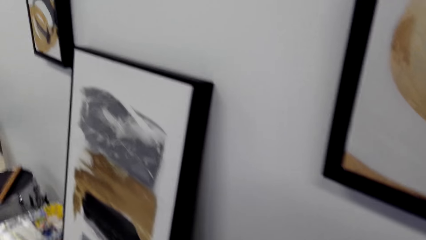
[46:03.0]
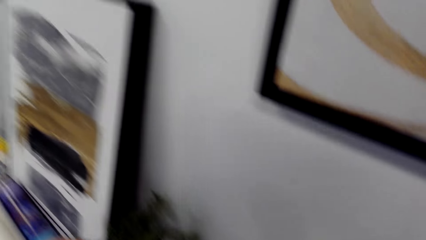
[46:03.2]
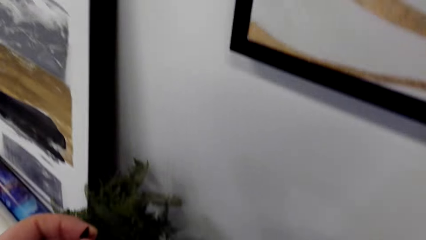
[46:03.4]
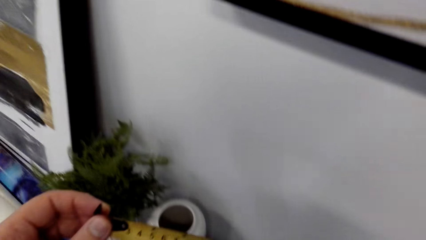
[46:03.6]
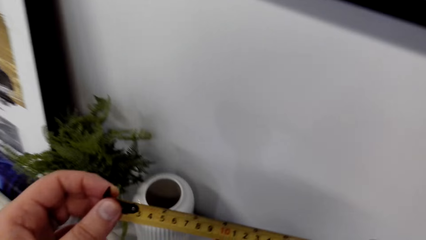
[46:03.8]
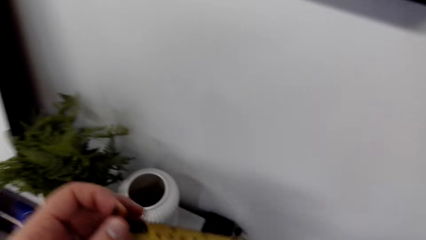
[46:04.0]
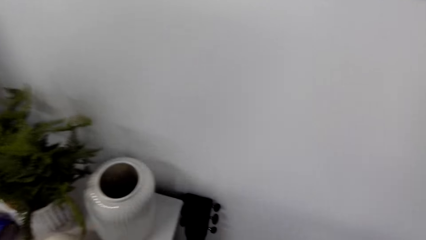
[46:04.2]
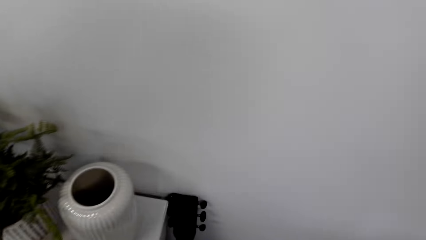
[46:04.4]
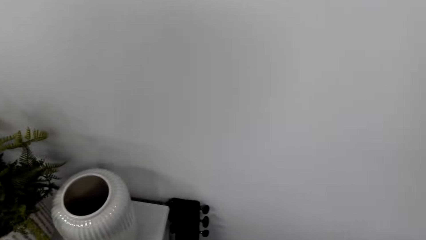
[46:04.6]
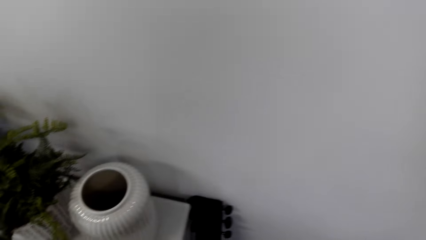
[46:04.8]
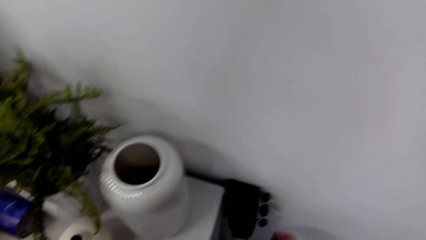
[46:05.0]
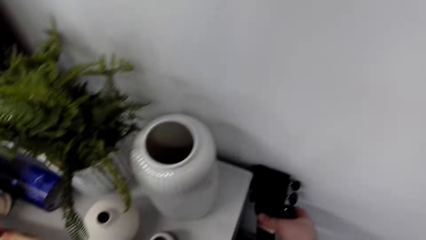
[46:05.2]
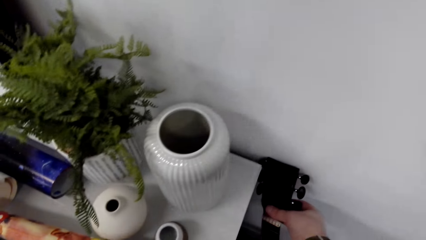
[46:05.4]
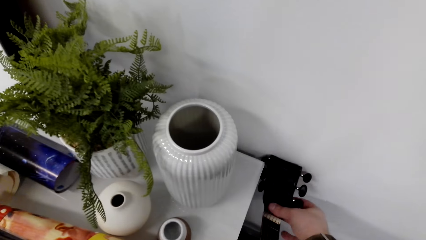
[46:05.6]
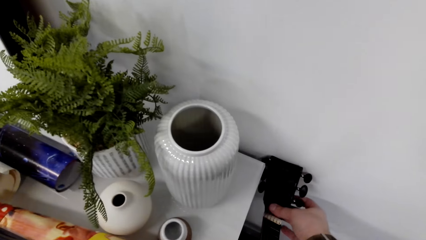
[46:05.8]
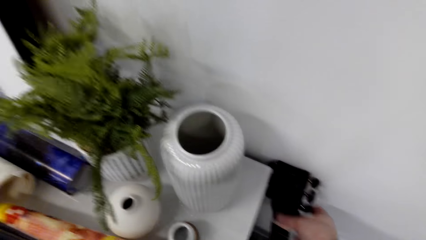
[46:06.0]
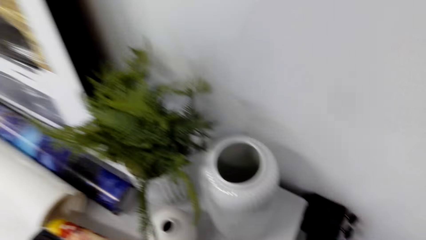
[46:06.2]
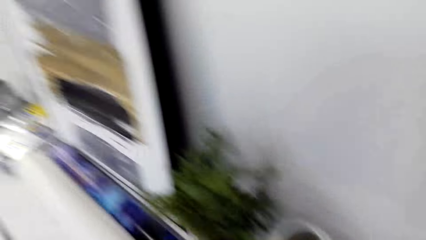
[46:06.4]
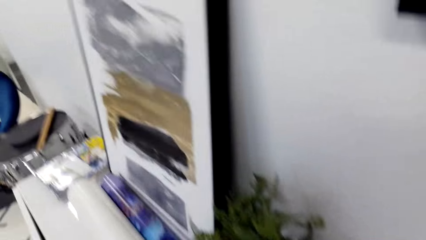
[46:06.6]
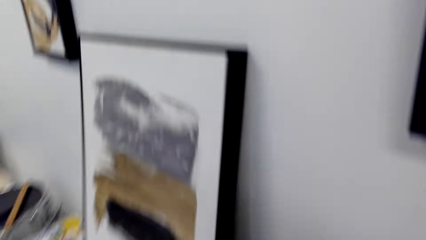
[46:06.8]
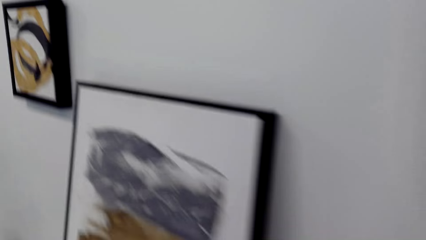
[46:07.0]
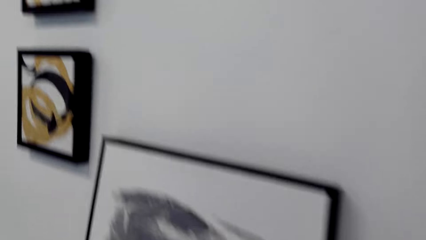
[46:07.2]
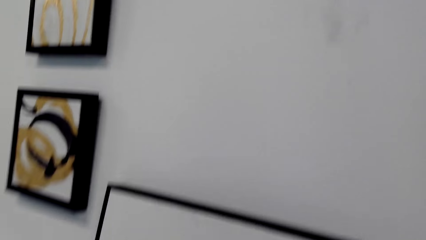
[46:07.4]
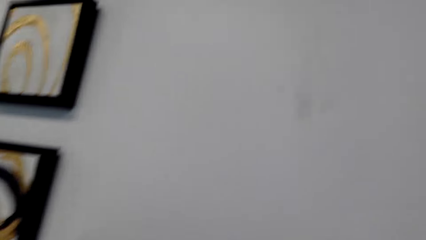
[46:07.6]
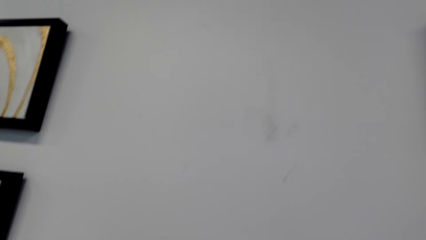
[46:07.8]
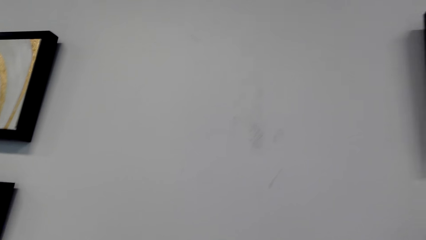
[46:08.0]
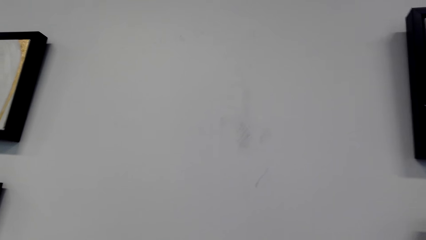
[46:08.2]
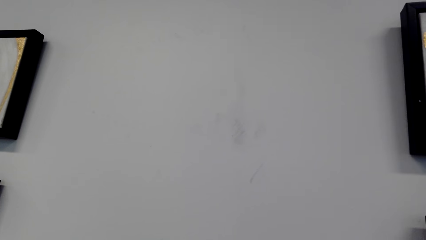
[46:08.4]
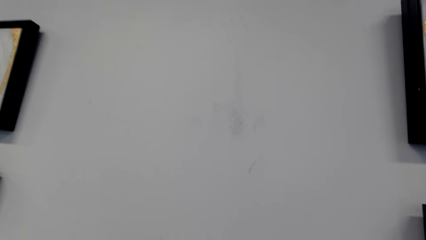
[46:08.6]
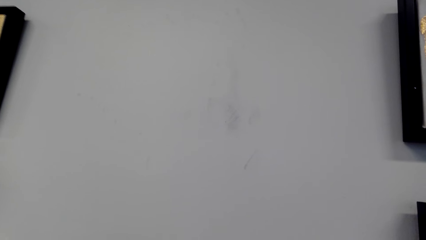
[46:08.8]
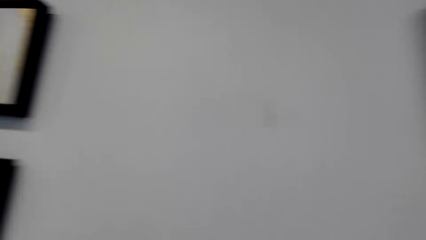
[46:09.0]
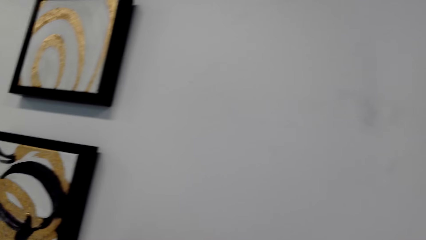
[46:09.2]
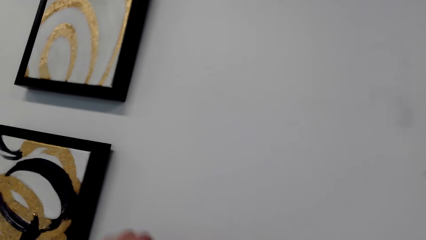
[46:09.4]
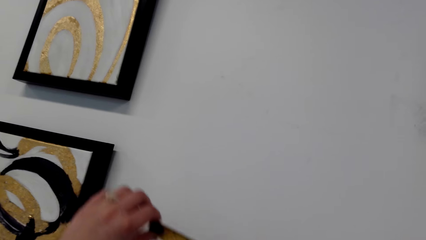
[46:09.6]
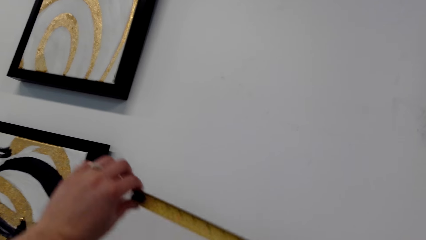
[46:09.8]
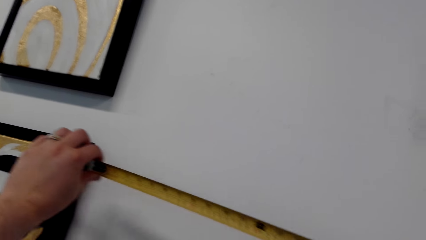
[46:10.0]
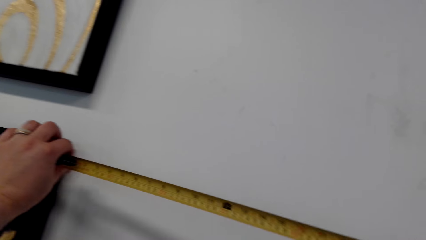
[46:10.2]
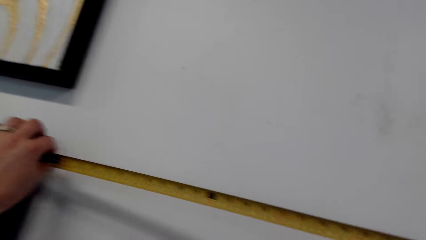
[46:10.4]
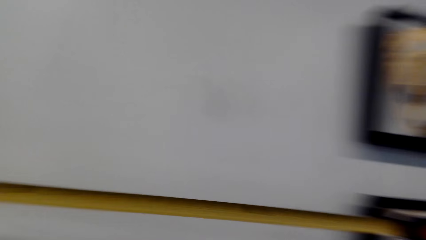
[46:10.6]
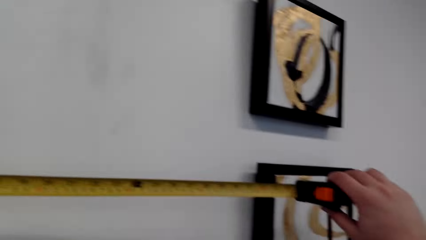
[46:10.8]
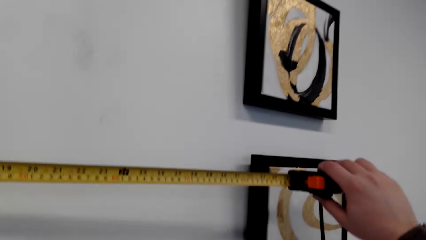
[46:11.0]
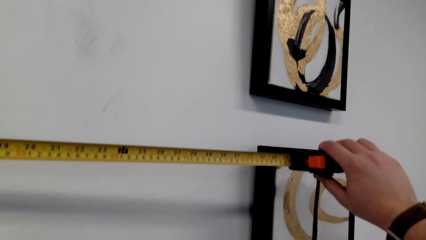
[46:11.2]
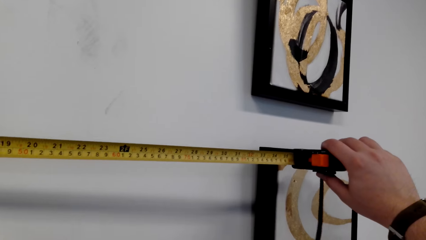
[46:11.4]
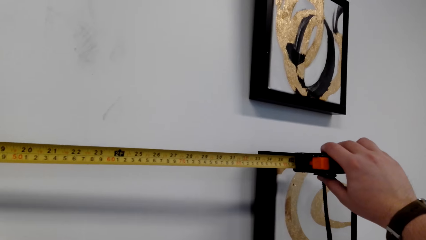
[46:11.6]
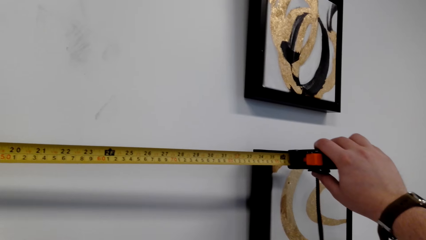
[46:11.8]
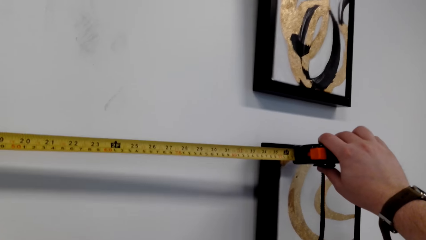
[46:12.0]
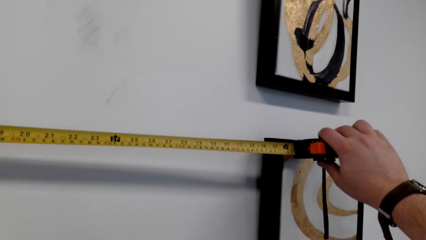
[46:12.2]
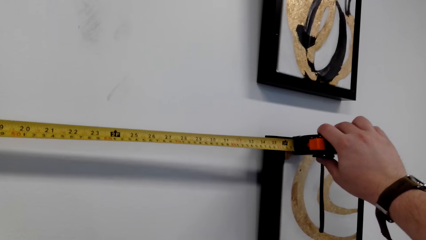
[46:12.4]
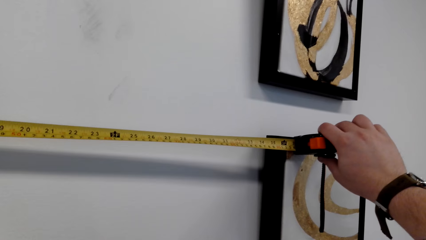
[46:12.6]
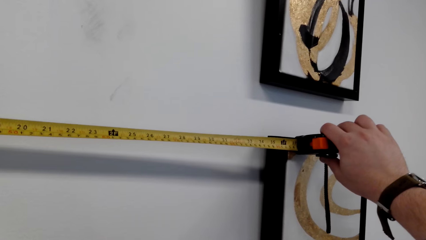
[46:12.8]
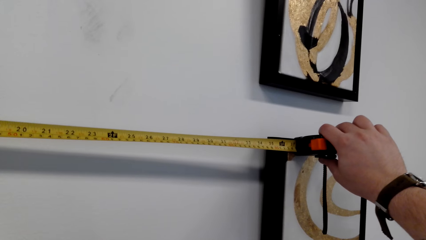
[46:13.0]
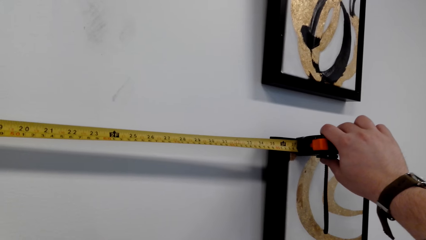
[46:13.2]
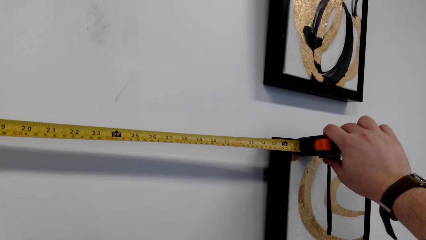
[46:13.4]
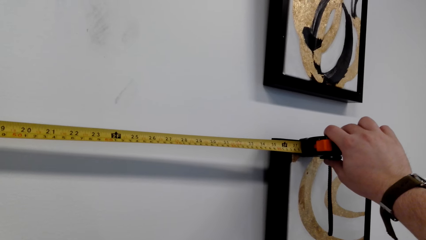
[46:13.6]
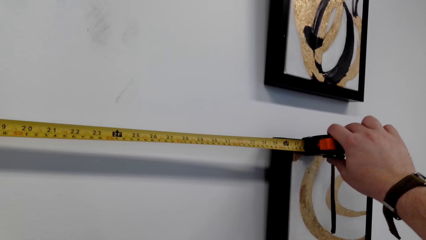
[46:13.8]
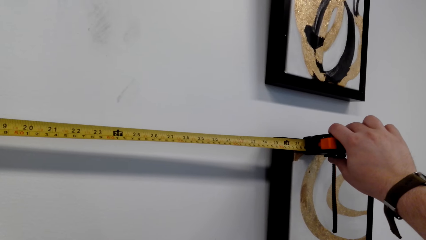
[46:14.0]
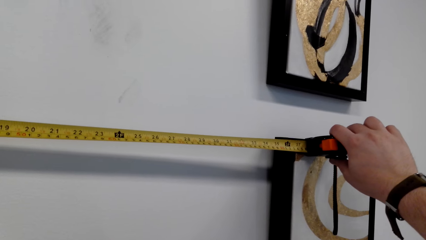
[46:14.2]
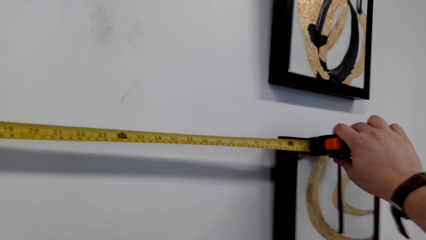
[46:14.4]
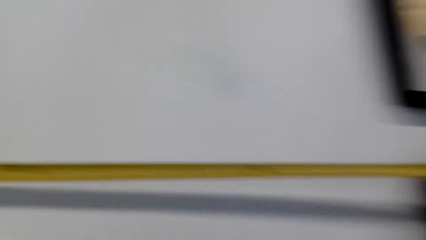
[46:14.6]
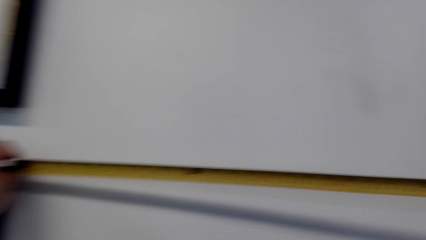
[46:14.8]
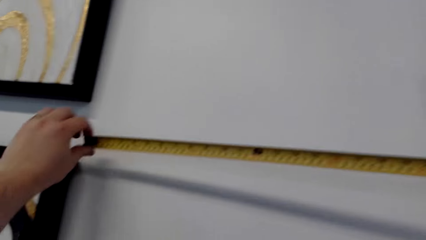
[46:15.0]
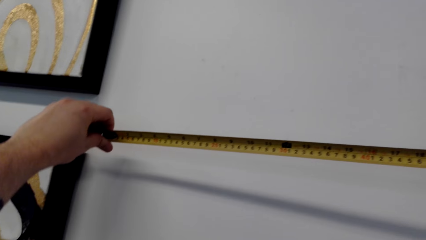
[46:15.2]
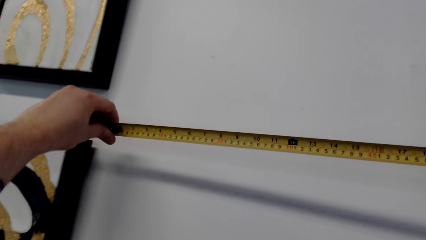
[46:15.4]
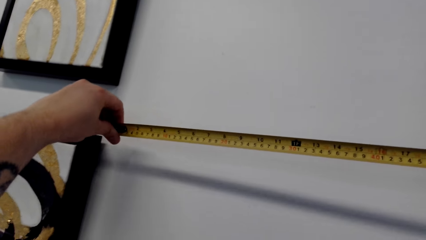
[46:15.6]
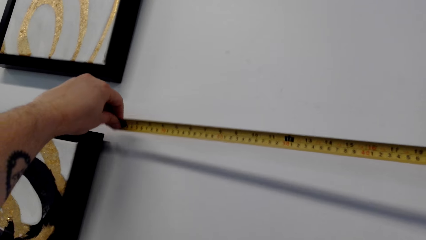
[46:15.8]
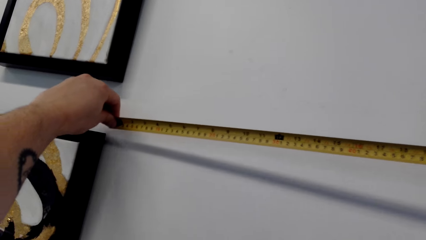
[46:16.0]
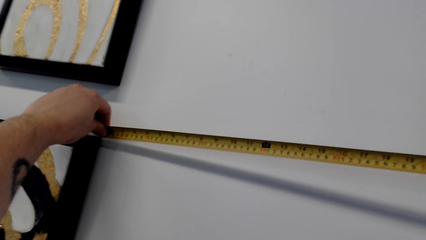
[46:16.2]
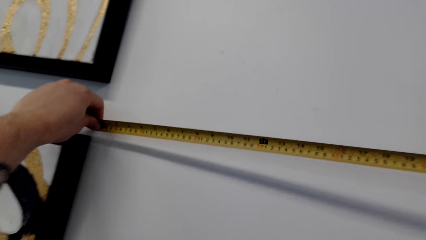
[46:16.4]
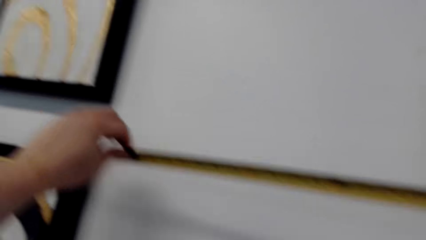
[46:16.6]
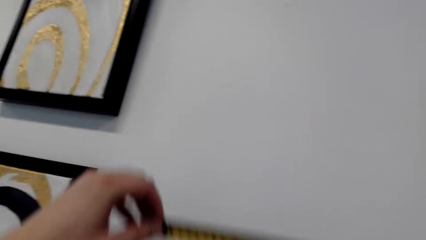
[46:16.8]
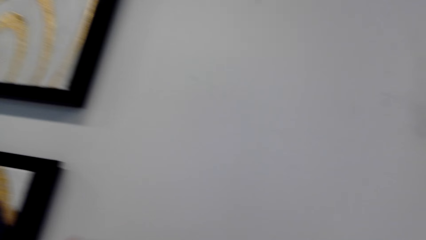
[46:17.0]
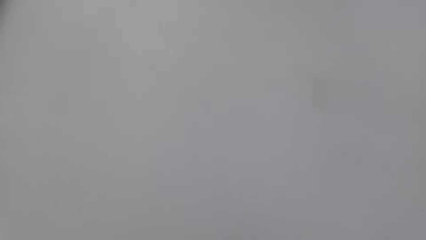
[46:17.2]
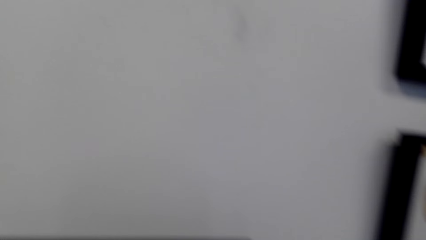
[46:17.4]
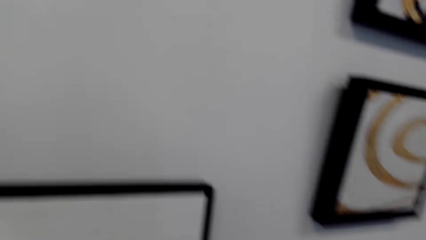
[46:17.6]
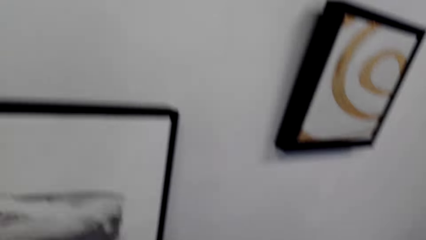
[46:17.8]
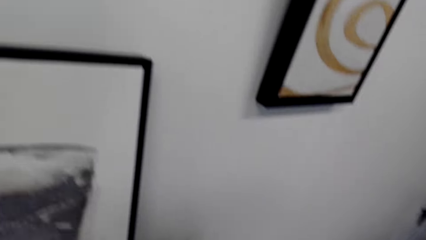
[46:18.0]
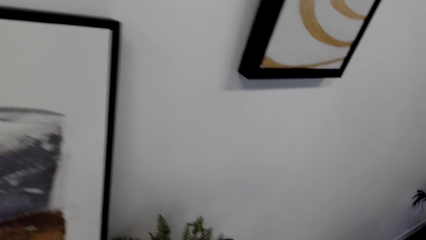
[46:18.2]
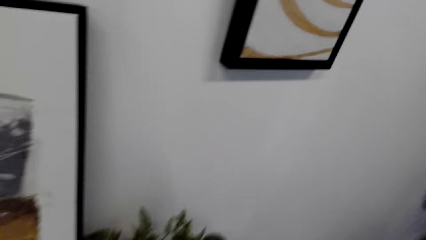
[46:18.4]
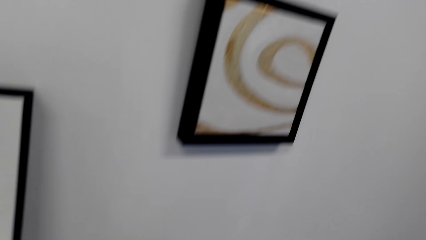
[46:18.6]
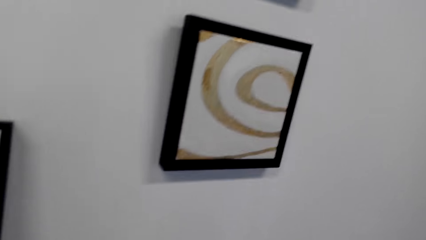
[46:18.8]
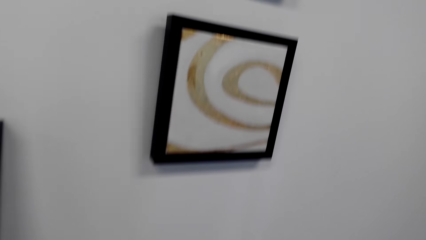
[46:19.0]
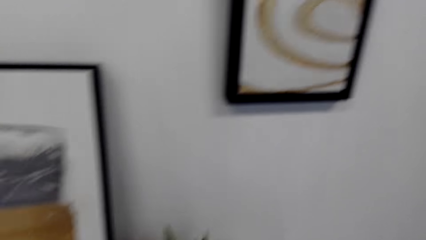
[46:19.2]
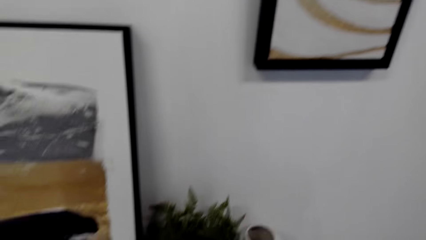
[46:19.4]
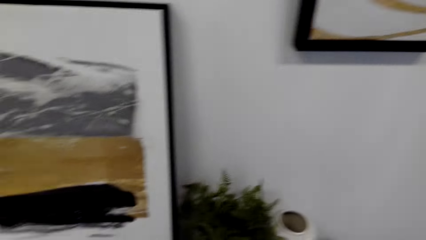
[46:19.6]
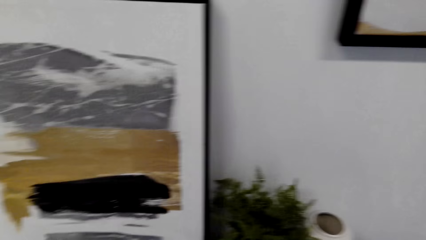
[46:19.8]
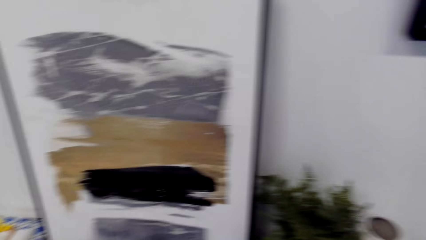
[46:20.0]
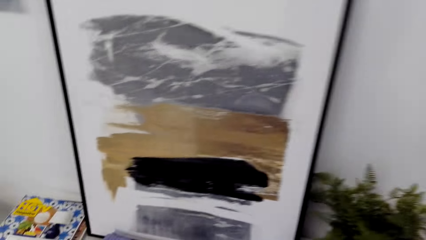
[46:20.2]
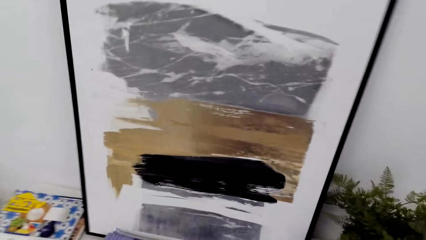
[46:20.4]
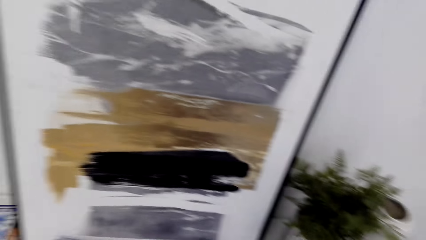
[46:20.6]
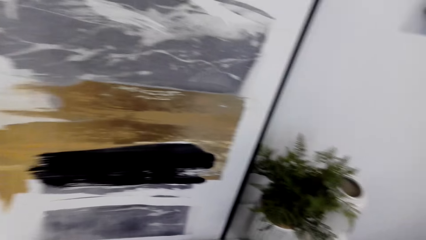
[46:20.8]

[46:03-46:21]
The camera wearer looks around. They walk in the house. They measure the wall with the tape measure. They look around.
